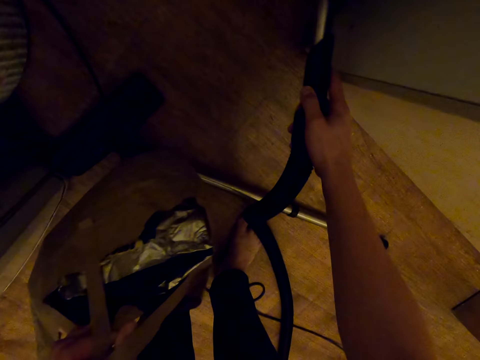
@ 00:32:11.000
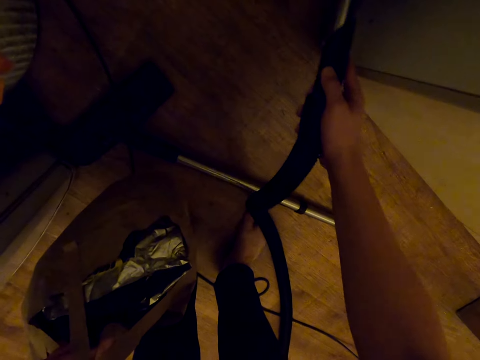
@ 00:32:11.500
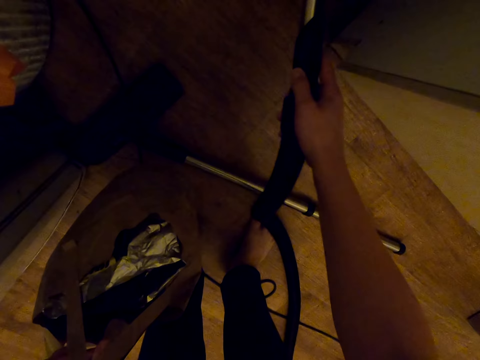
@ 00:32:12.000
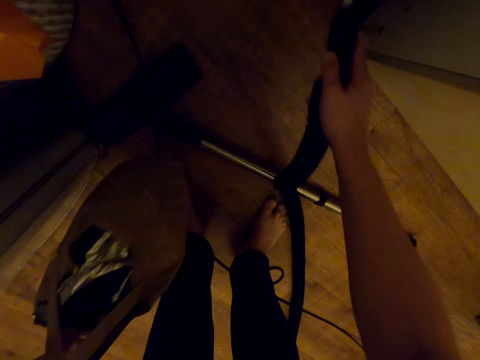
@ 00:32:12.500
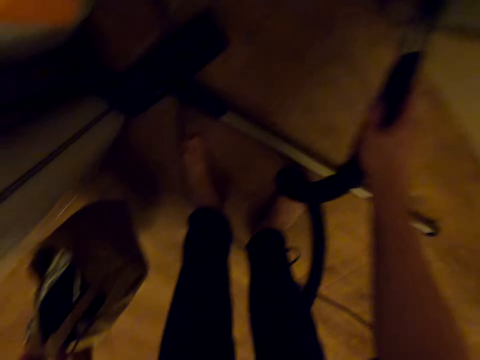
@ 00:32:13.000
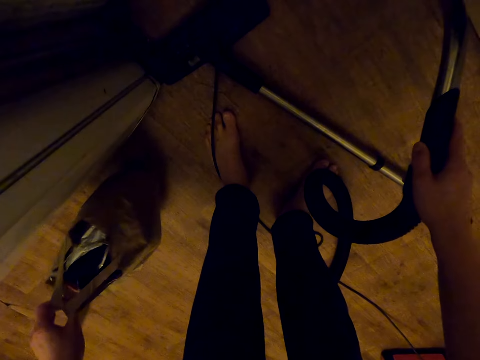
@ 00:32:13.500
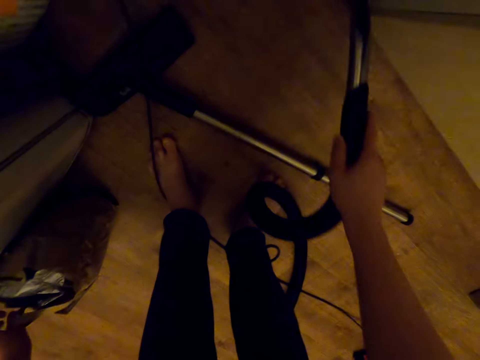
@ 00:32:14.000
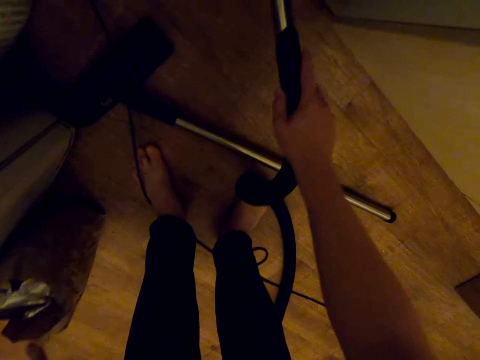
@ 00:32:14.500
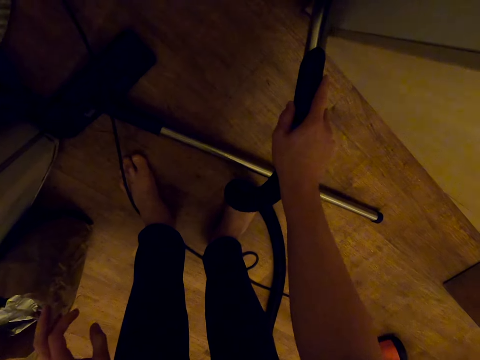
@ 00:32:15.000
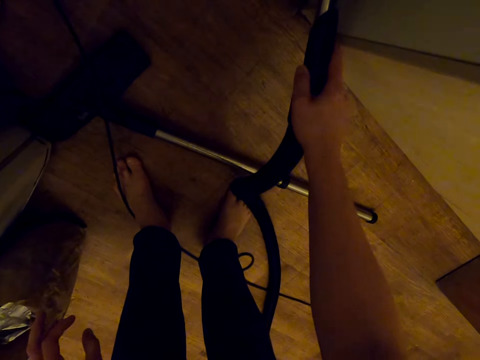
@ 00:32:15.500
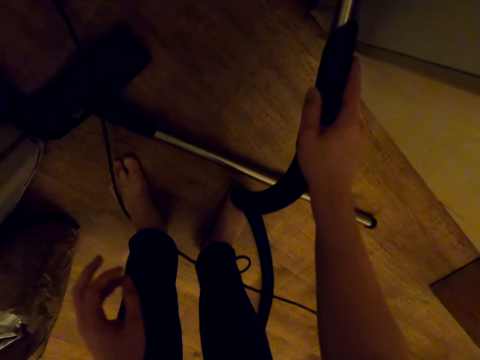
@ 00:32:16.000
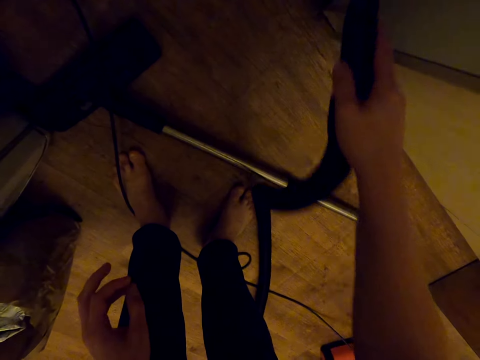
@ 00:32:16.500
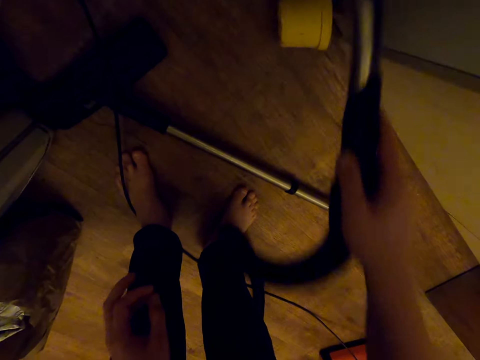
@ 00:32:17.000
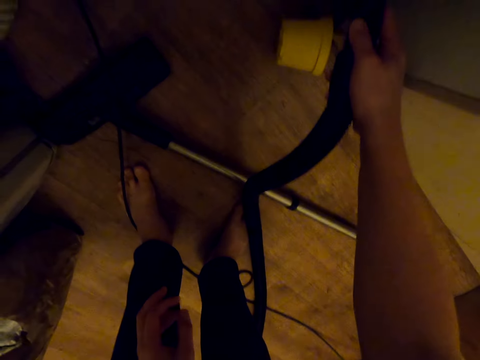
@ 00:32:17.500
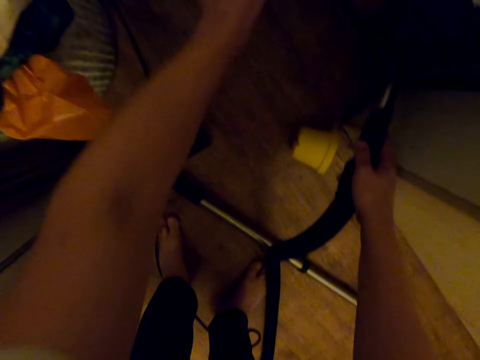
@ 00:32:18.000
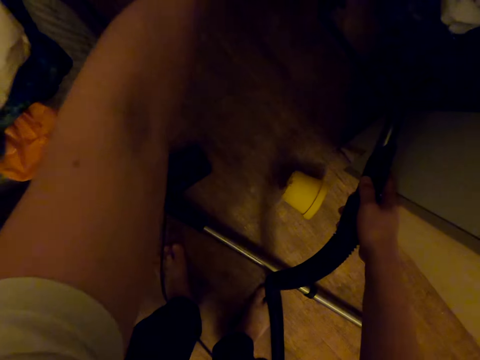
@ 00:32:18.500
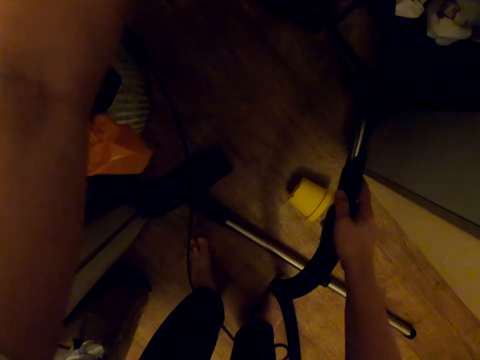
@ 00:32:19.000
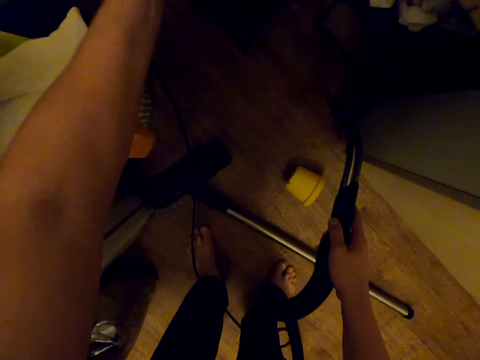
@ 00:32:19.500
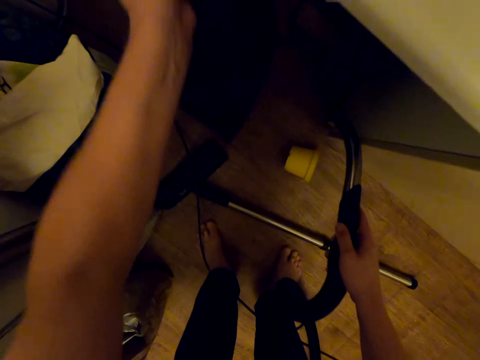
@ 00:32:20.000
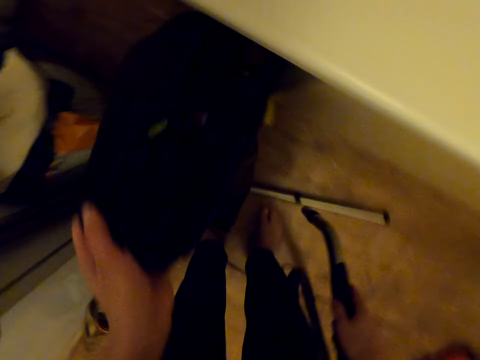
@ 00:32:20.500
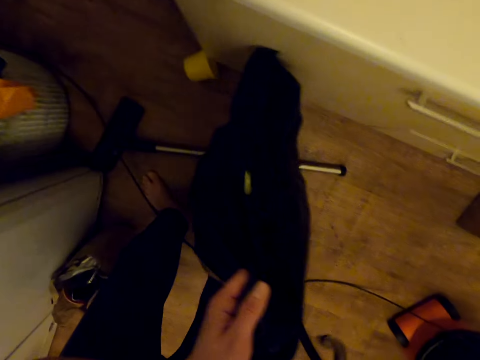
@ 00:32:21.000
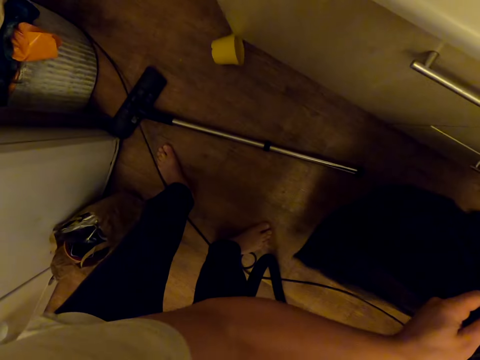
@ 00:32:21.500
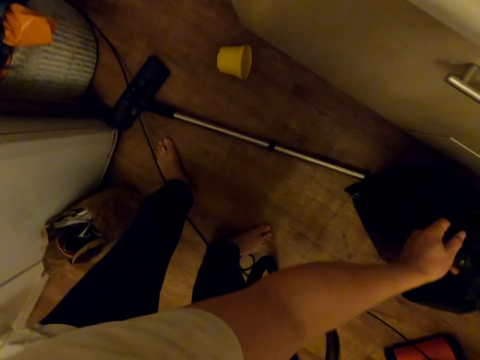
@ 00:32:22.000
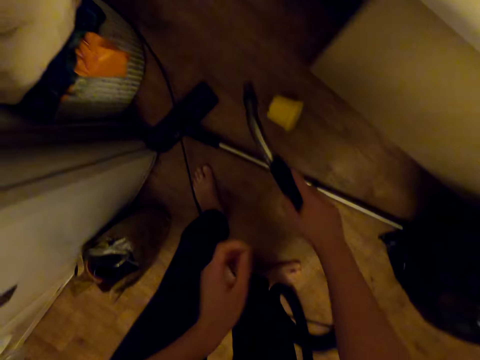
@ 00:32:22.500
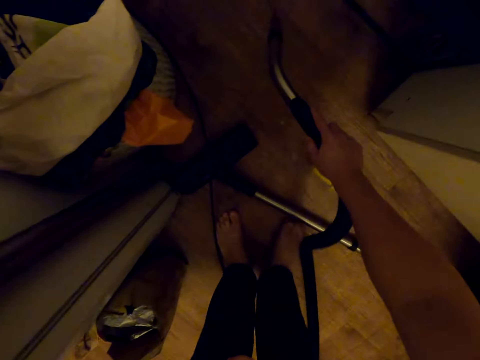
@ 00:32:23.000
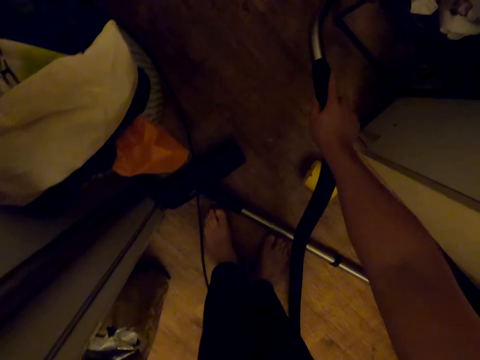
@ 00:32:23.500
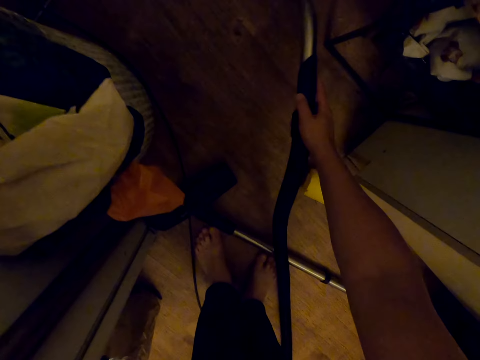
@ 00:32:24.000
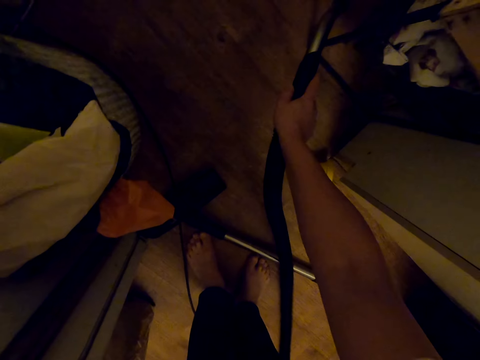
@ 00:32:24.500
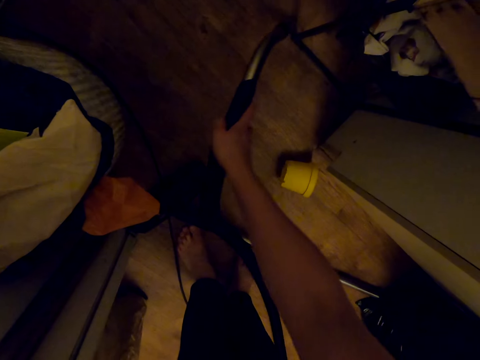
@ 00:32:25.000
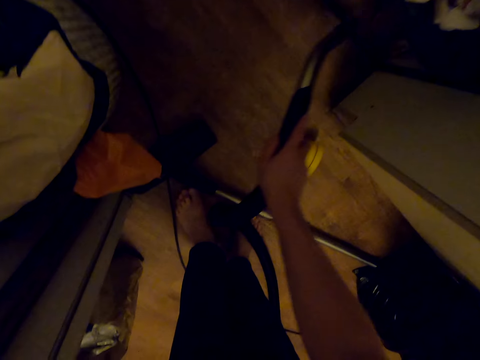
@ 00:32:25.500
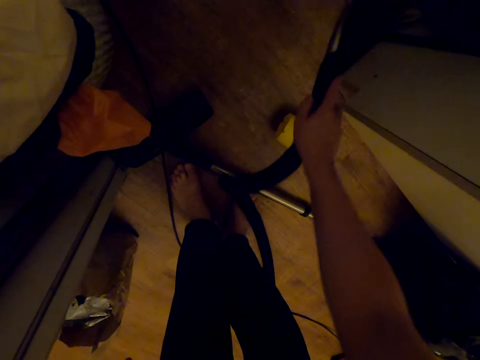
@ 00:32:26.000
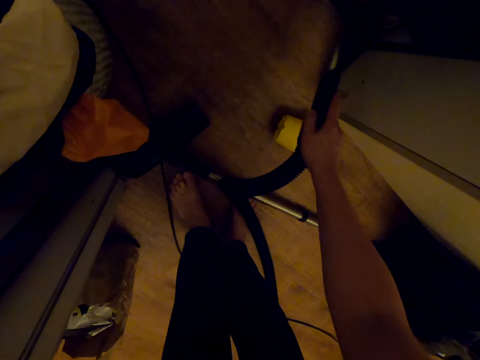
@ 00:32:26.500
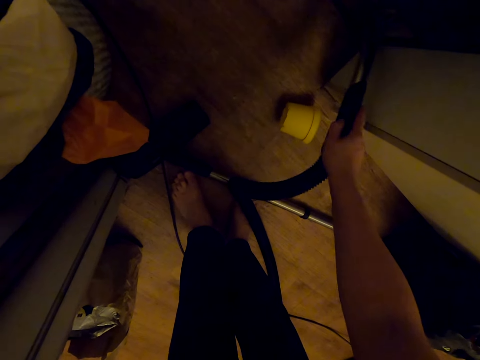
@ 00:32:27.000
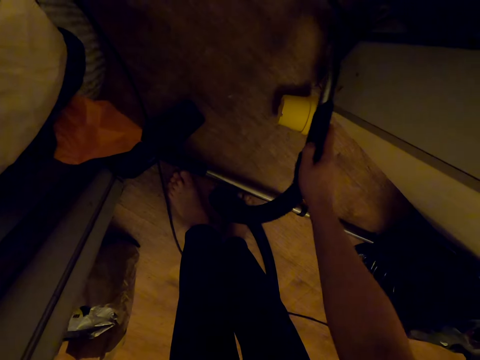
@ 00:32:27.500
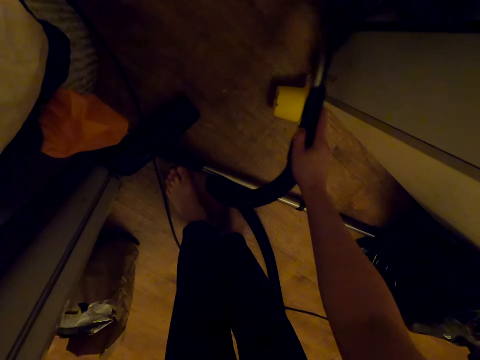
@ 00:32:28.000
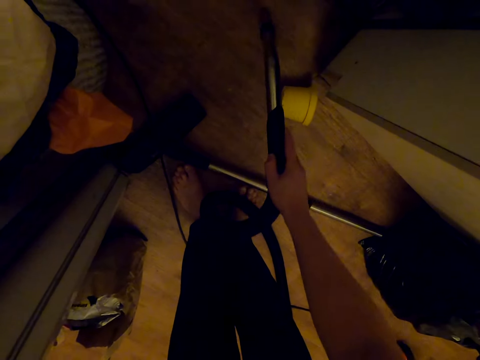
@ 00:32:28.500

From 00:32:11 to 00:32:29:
The camera wearer carries a bag on his hand. He cleans the floor with the vacuum pressure pipe. He places the bag on the floor. He cleans the floor with the vacuum pressure pipe. He blows dirt. He takes out a polythene bag. He puts the polythene bag aside. He blows dust. He cleans the floor with the vacuum pressure pipe.

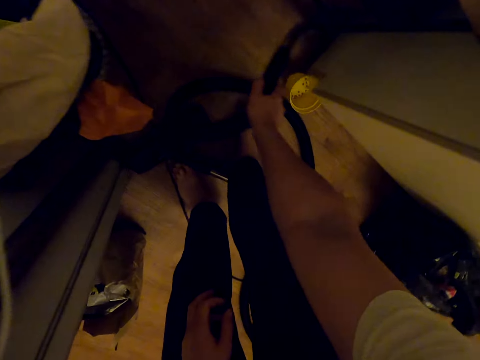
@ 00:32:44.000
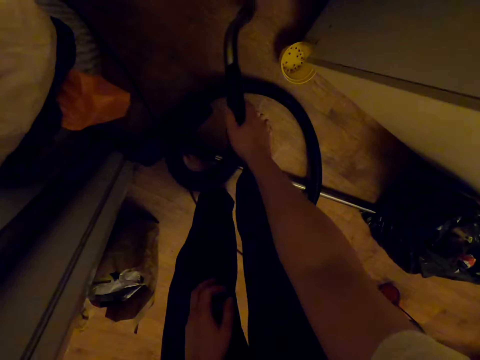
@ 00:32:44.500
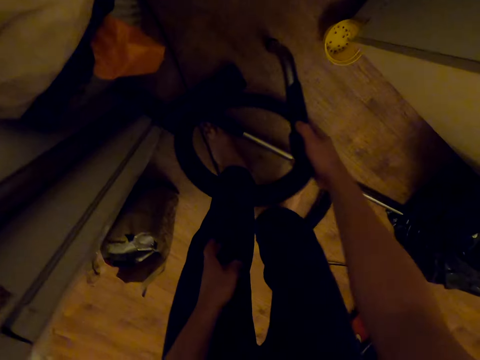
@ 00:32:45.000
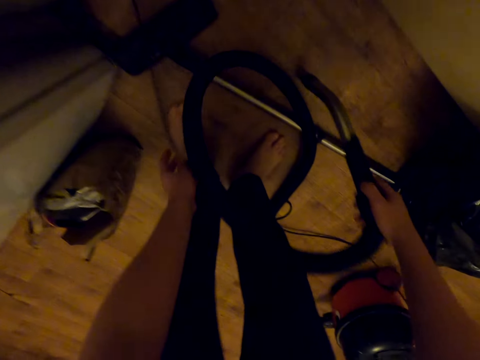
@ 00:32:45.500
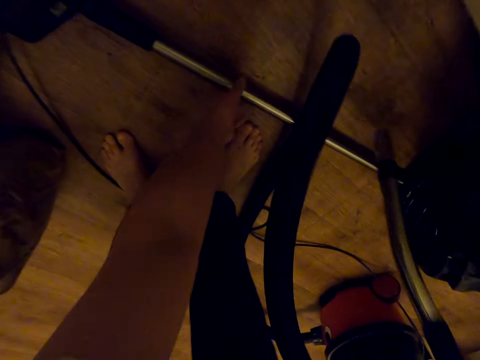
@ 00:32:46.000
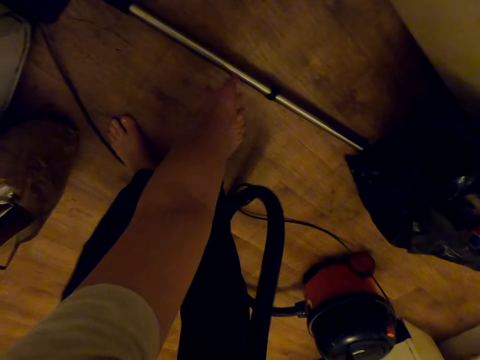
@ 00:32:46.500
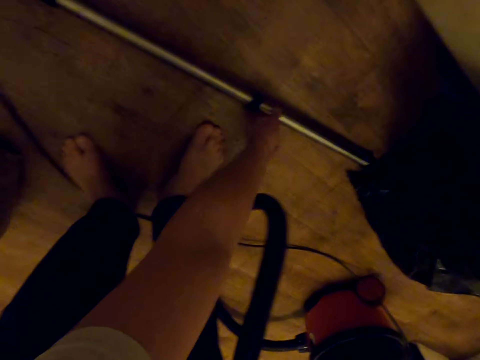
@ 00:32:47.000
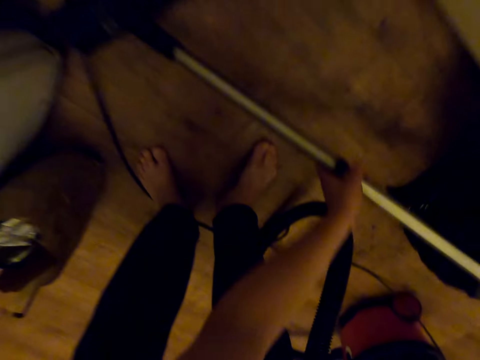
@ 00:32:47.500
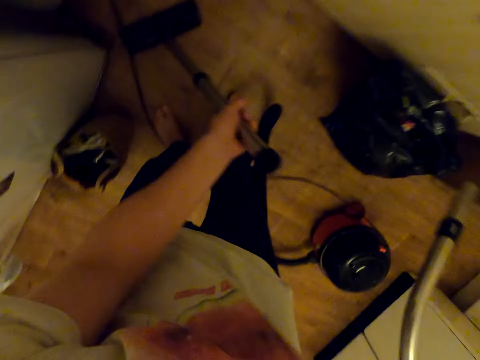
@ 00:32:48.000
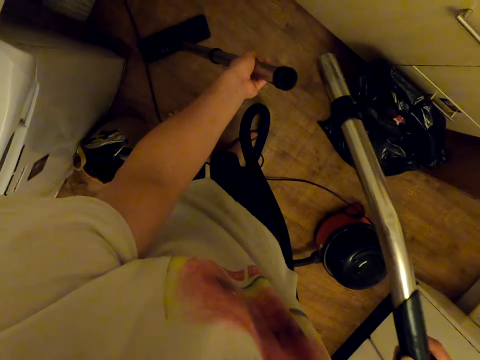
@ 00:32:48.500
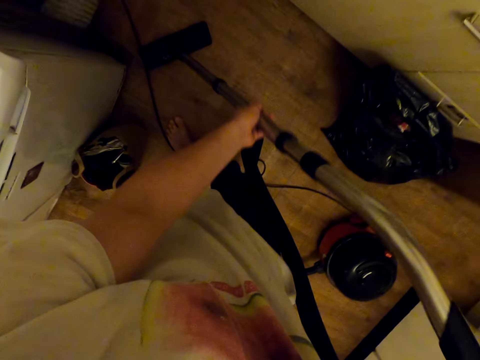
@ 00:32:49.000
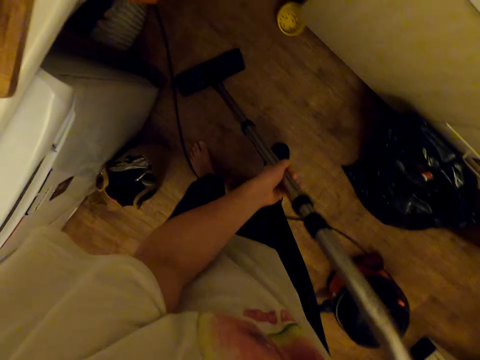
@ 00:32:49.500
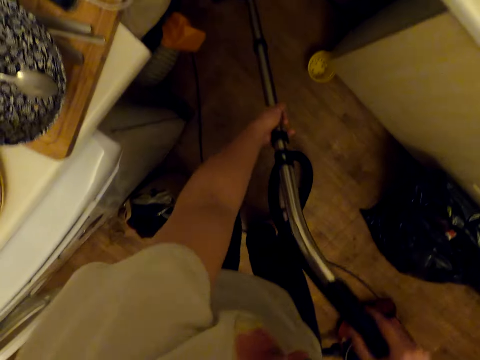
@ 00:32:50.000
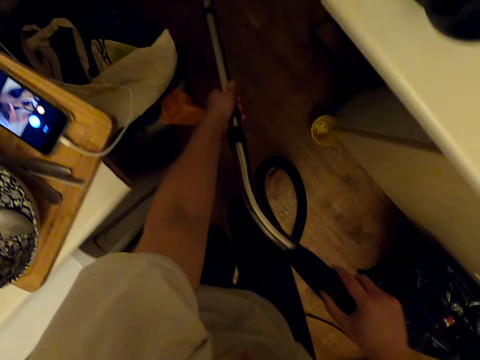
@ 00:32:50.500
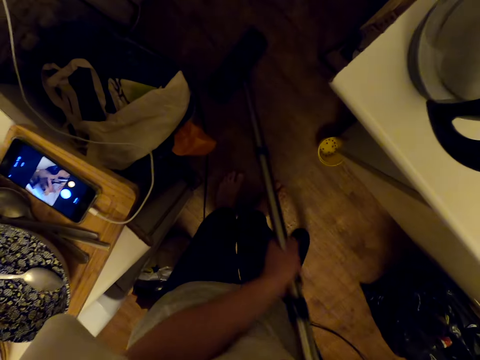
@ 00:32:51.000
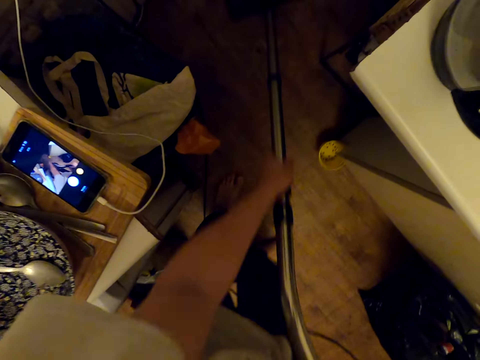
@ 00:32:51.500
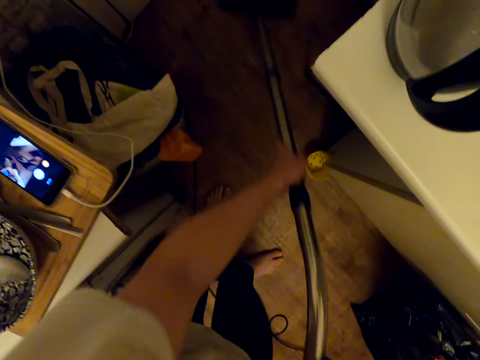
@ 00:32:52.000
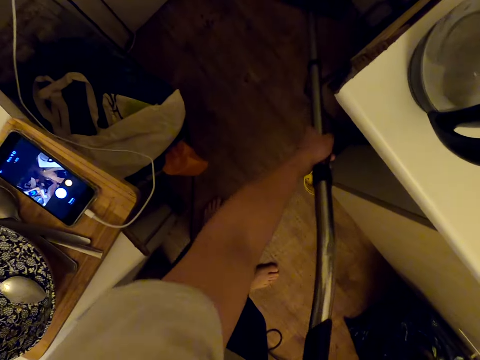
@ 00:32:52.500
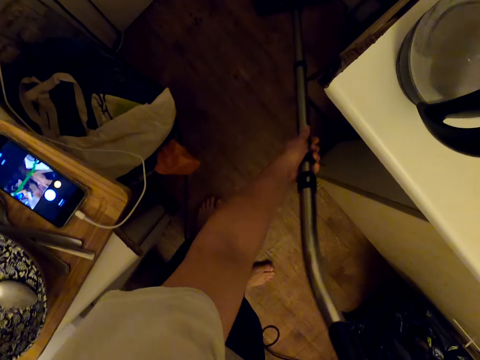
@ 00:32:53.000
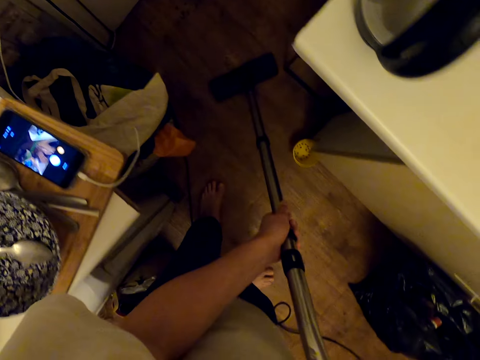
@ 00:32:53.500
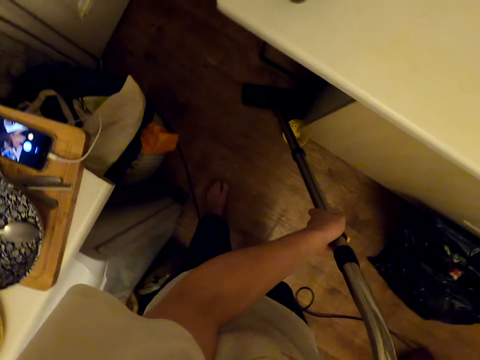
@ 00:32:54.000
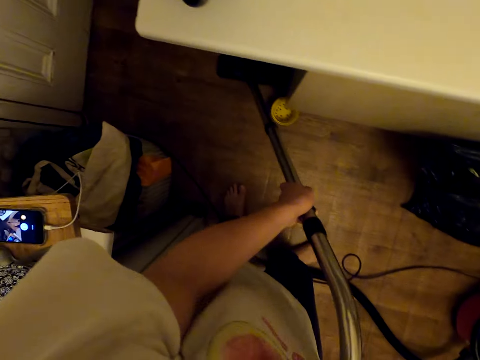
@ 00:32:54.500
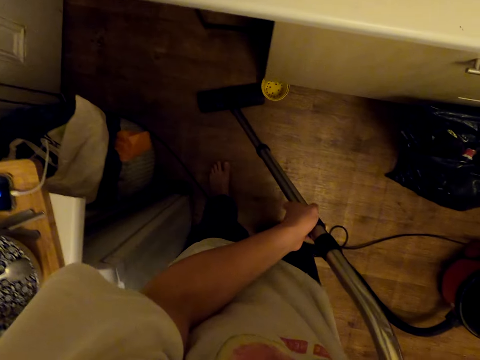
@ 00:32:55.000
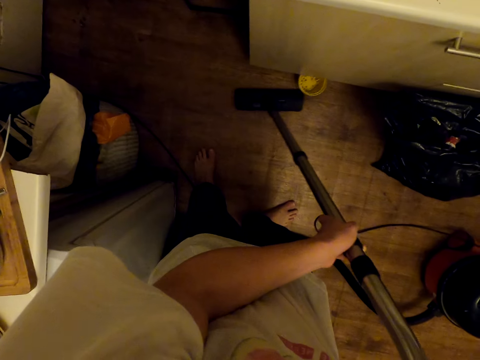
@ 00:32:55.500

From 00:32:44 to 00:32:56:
The camera wearer picks up the vacuum cleaner handle. They connect the vacuum pipe to the handle. They clean the floor with a vacuum cleaner.
